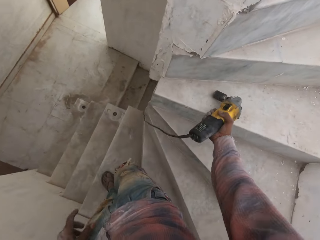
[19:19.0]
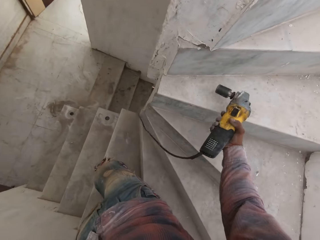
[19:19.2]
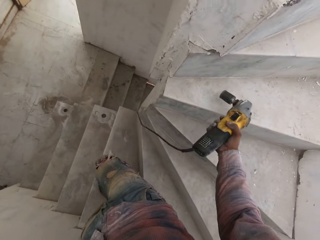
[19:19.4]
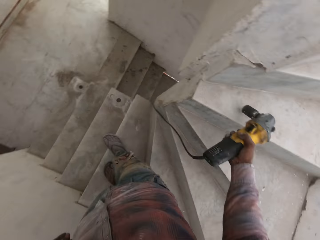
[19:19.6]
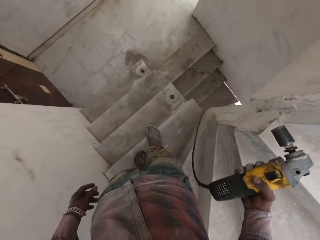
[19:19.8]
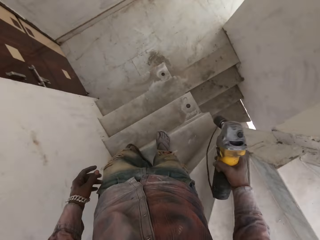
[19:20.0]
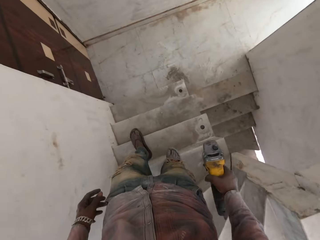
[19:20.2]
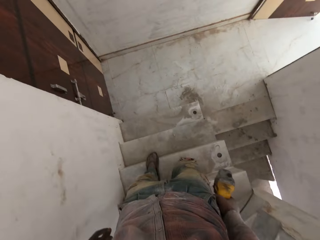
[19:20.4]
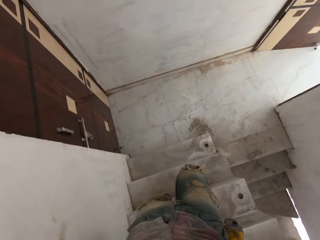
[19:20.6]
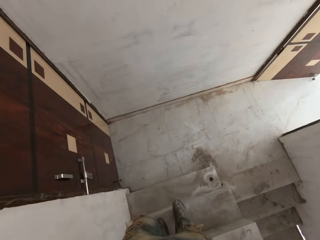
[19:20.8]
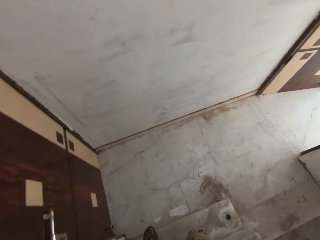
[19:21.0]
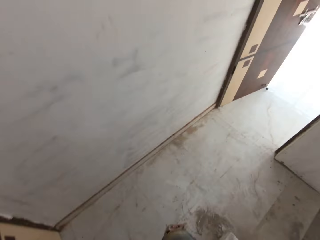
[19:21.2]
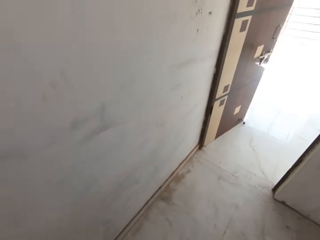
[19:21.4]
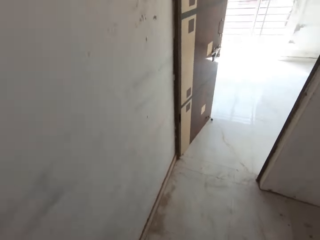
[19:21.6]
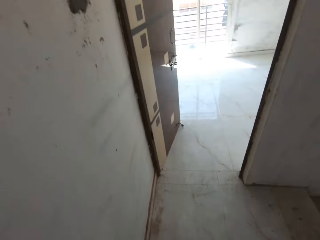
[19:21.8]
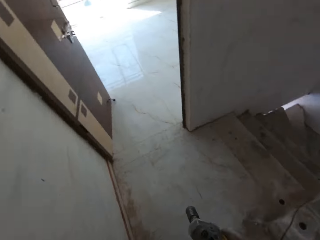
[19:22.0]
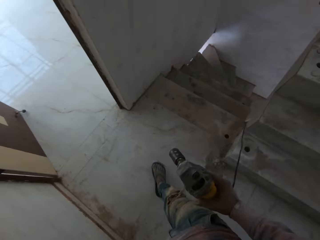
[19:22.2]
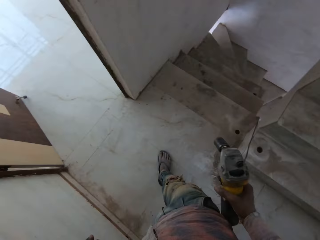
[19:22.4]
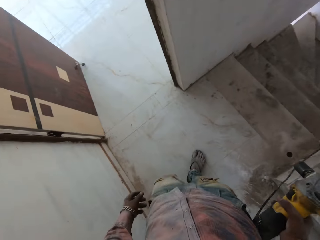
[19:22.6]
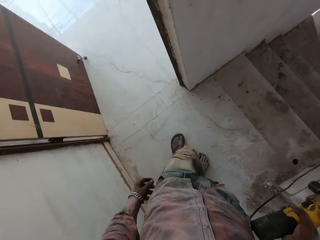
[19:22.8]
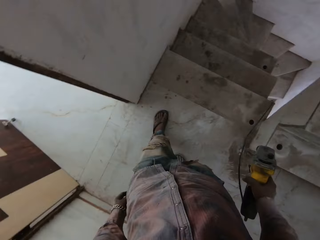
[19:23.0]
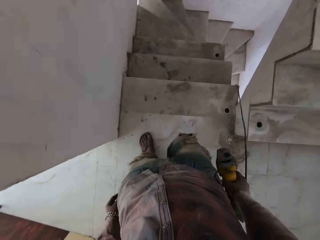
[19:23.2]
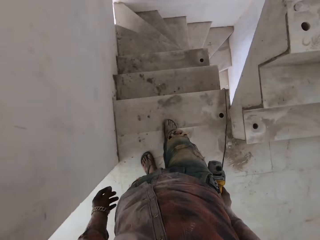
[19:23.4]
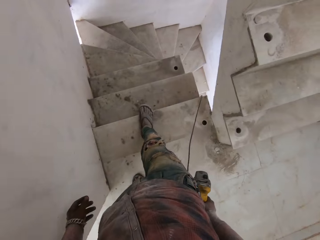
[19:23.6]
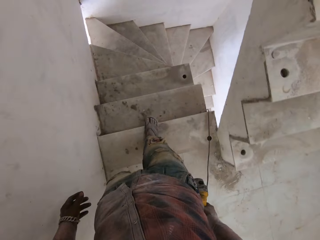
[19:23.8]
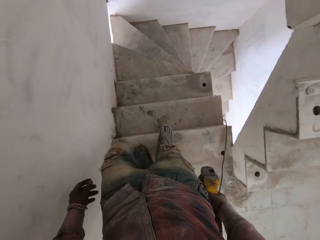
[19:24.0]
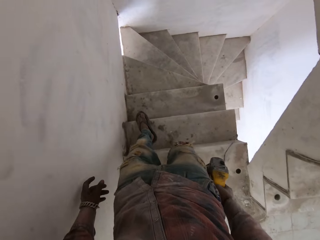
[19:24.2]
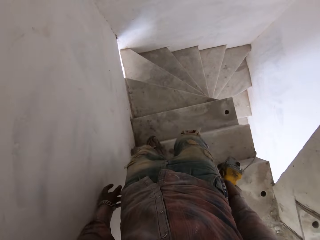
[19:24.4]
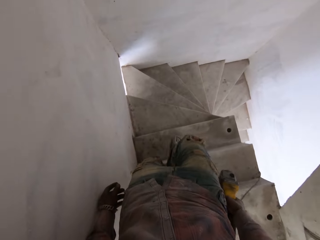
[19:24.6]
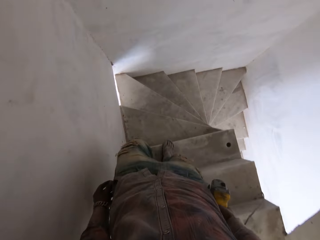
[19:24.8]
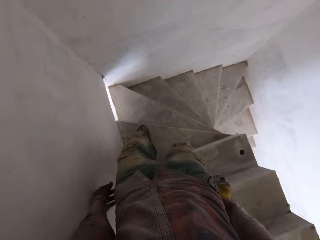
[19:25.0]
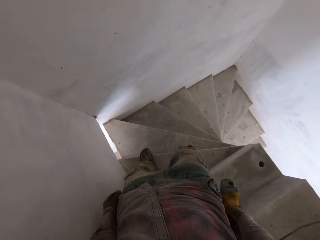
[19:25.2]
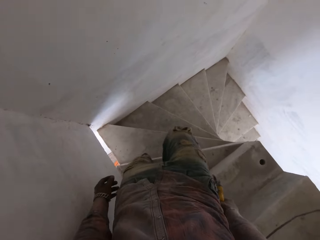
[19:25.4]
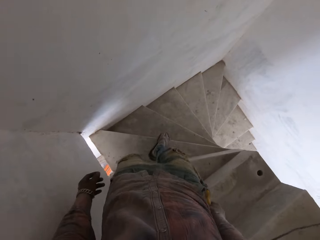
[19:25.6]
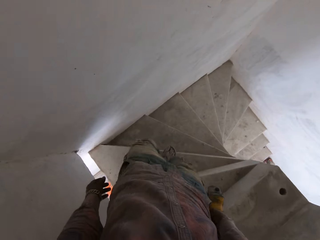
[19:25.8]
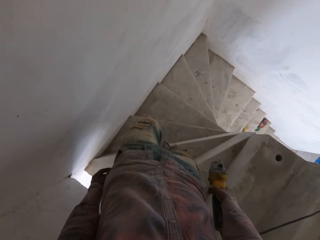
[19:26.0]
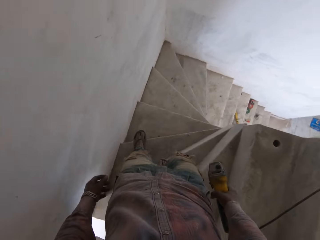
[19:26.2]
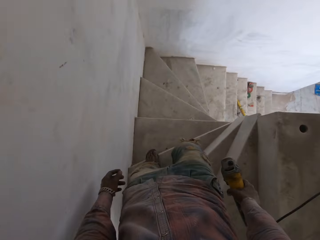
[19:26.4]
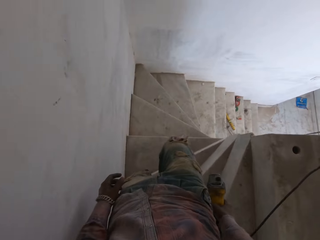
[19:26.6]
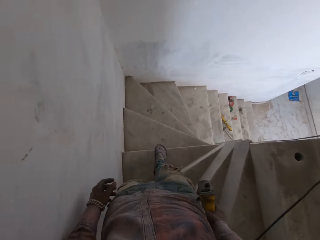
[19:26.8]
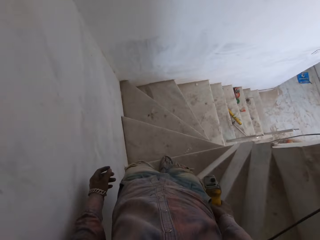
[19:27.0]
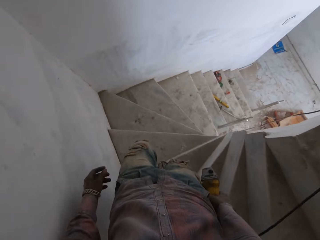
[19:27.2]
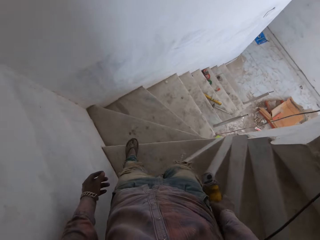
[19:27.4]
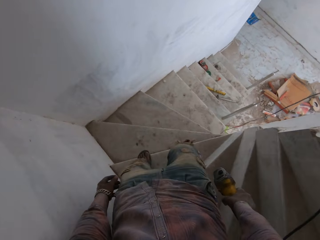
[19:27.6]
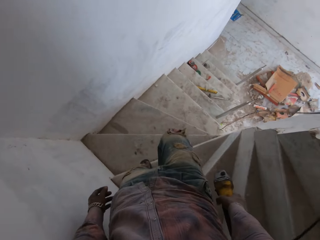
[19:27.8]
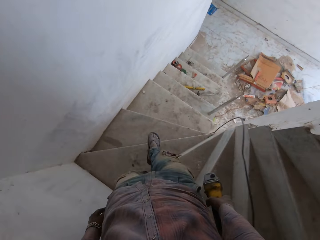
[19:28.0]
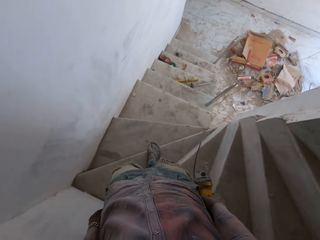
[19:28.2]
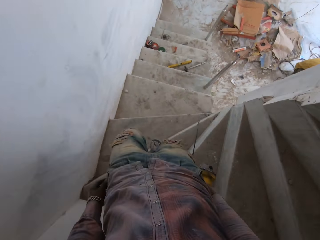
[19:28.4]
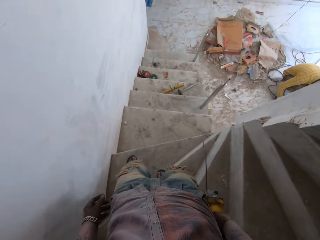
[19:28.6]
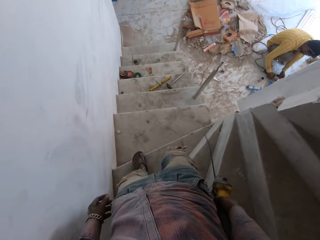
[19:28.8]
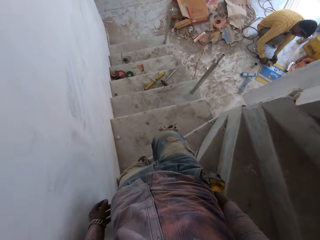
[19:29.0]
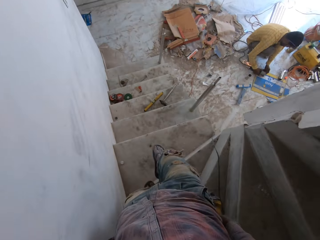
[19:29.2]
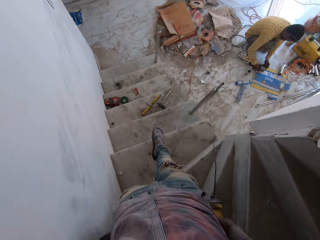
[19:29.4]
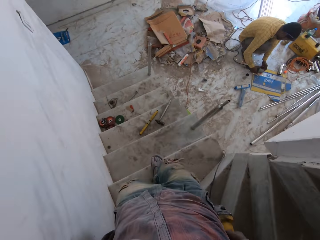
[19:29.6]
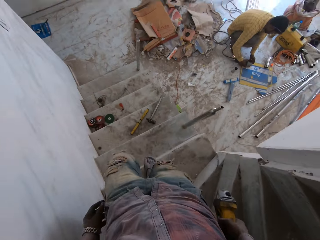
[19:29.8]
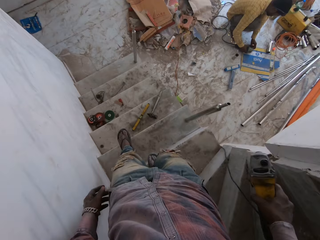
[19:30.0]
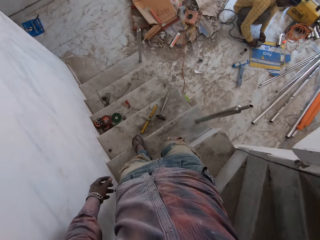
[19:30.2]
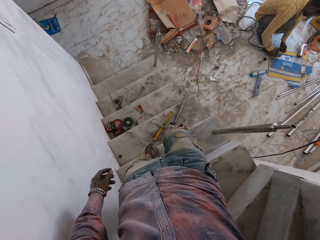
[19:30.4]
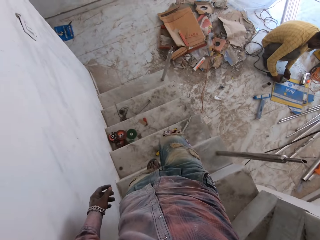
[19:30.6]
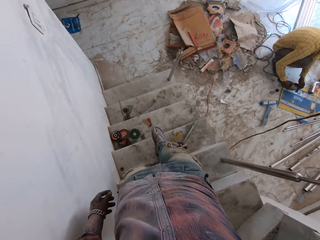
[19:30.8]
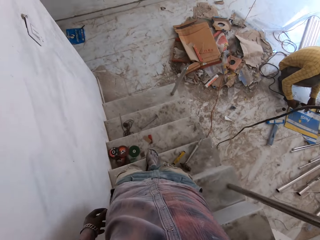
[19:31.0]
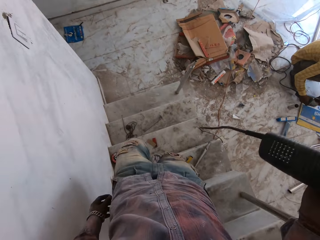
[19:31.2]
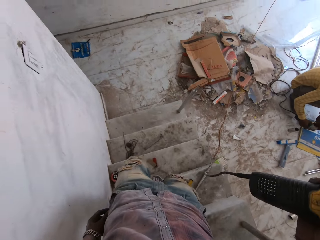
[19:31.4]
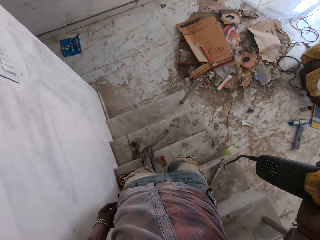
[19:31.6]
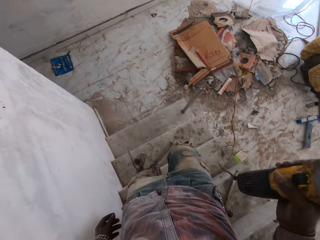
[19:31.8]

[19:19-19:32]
The camera wearer pulls his hand off the power driller. He puts the power driller on the floor, hits the power driller against the stairs, pulls the power driller off the stairs, and descends the stairs. He walks down the stairs.

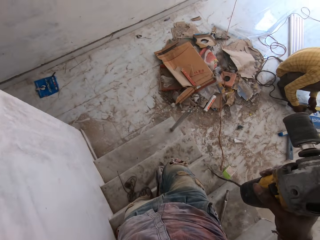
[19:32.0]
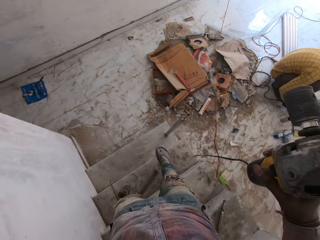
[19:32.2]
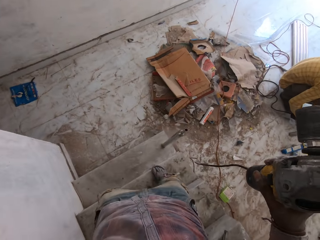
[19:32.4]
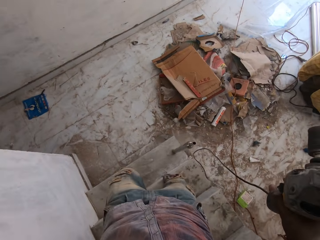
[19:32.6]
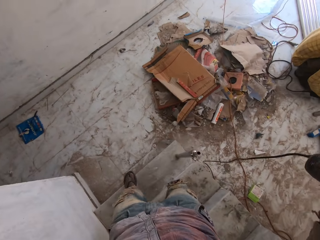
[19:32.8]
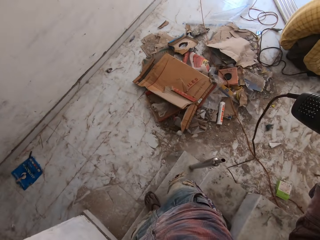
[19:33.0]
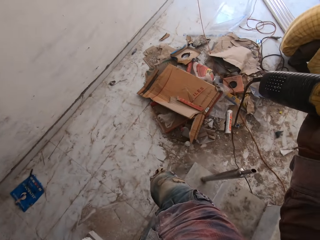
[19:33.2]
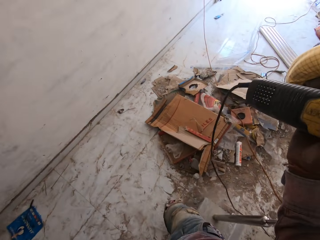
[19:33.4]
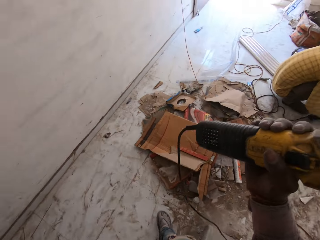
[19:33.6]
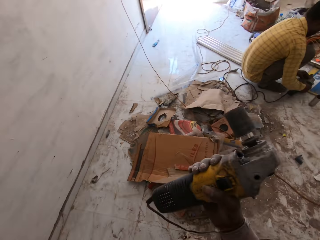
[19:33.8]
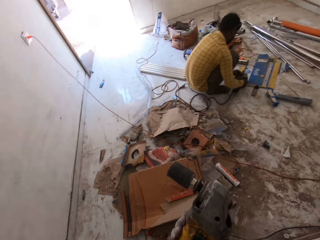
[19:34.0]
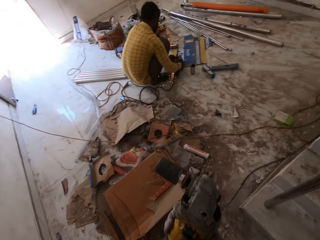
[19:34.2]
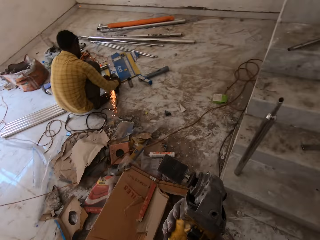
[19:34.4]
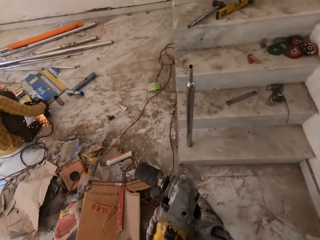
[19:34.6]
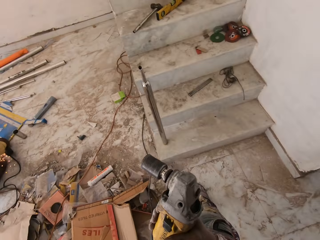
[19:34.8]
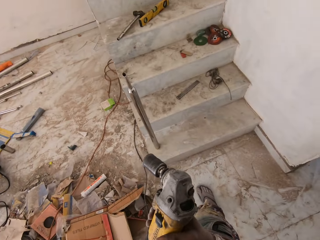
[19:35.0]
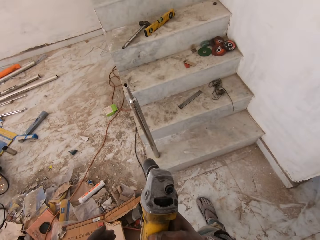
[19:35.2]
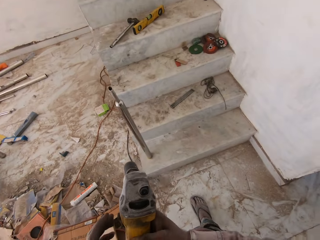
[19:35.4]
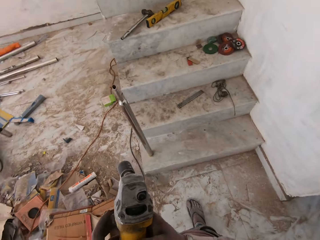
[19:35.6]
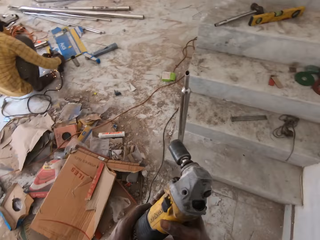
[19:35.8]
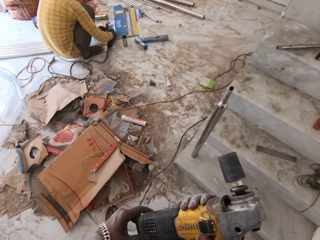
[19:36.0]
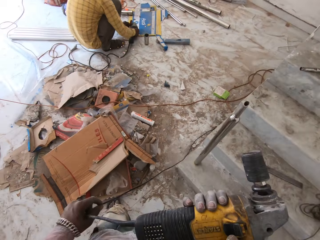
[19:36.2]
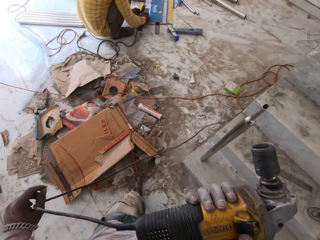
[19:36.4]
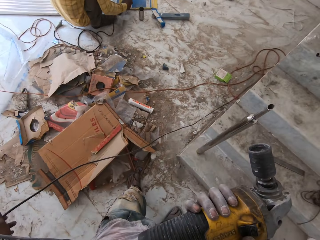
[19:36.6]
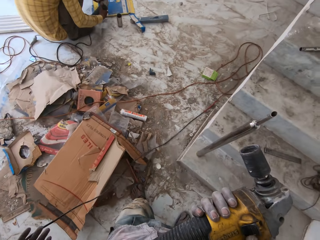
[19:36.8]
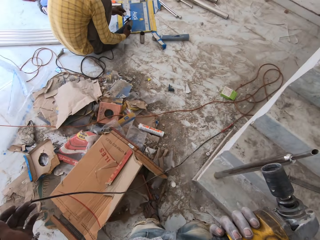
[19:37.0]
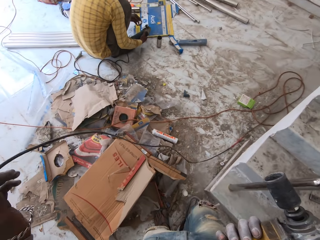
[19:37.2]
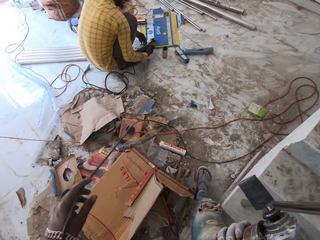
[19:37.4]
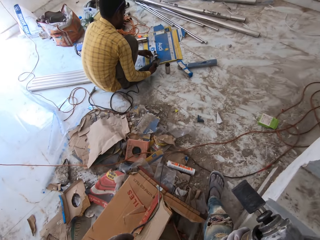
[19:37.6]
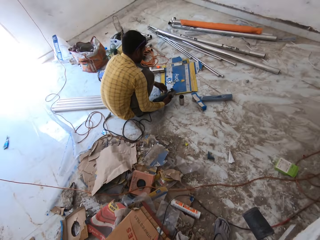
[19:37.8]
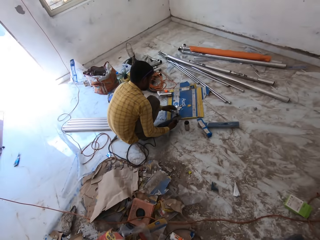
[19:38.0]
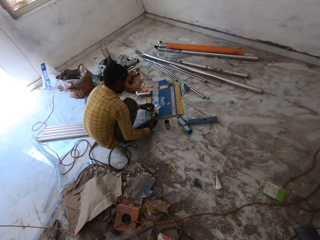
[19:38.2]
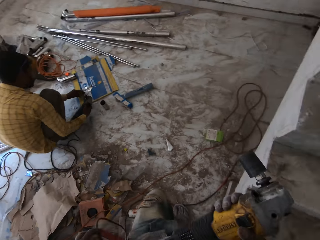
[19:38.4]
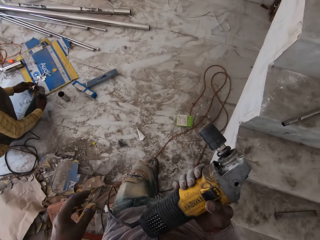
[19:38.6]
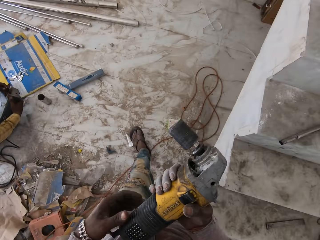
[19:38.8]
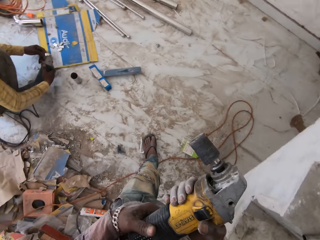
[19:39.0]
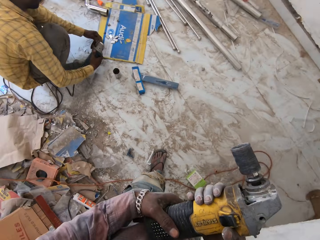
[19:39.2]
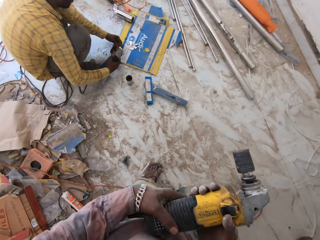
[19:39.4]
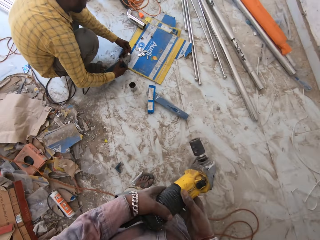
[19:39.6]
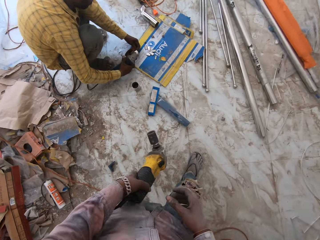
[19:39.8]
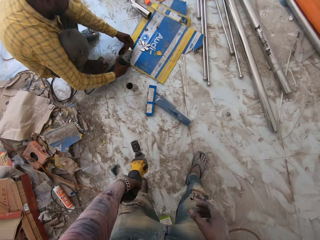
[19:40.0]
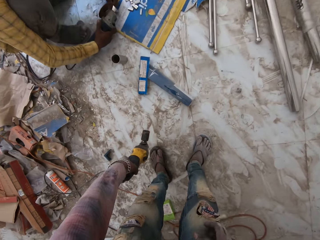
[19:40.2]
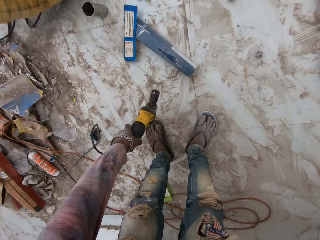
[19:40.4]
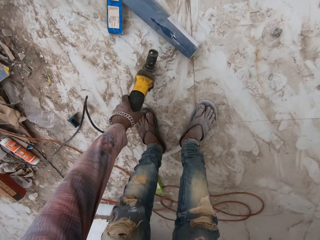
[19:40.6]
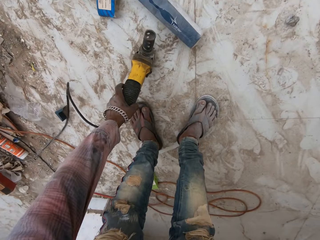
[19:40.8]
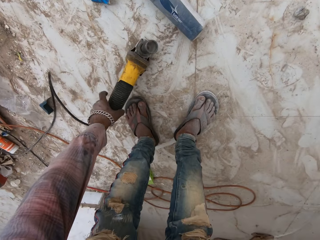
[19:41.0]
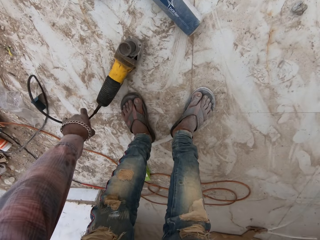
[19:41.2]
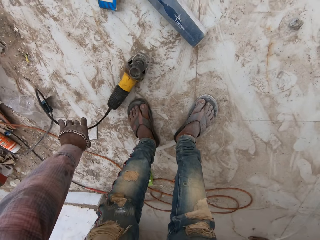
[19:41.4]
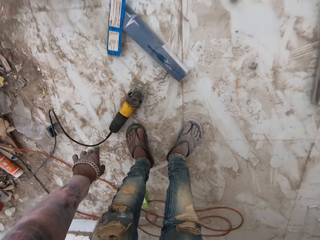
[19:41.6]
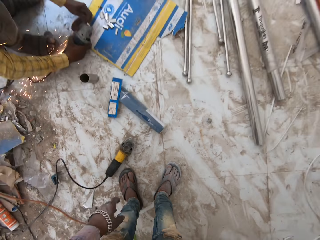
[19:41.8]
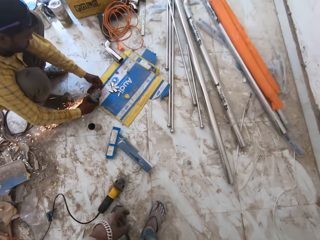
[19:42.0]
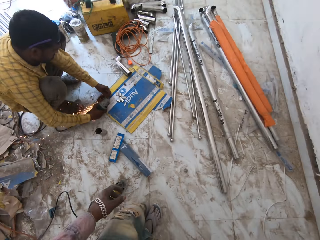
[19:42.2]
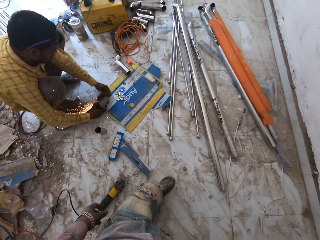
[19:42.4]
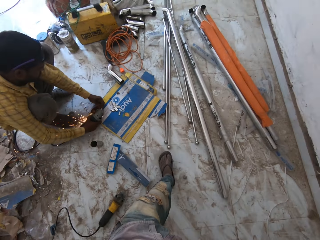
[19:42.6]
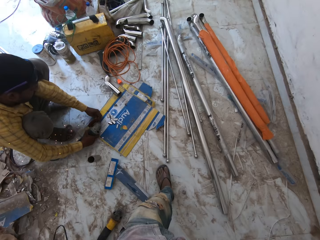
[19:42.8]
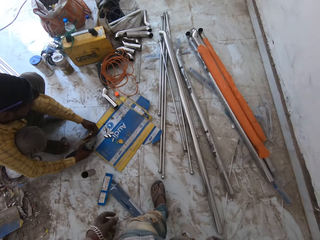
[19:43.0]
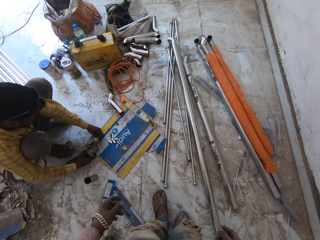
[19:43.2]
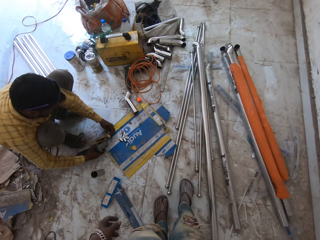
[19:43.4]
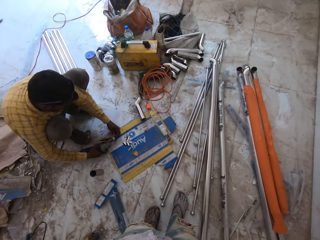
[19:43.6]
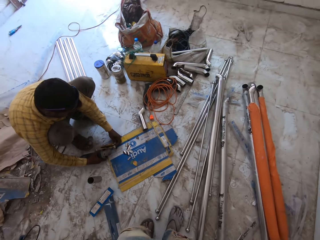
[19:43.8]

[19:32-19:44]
The camera wearer stands in the room and holds the power driller with both hands. They look around the house. They pull the driller cable. They walk toward a man. They put the power driller on the floor. They walk toward the metal.
